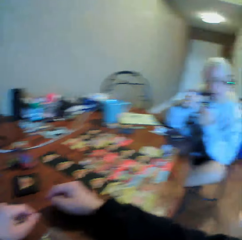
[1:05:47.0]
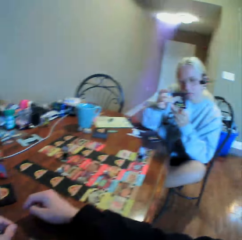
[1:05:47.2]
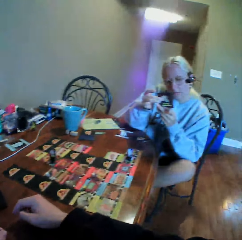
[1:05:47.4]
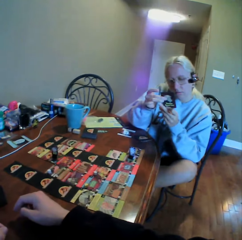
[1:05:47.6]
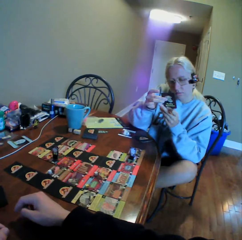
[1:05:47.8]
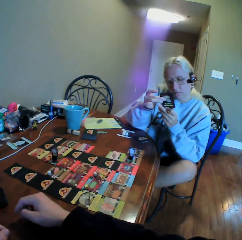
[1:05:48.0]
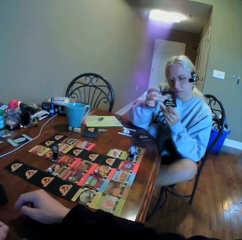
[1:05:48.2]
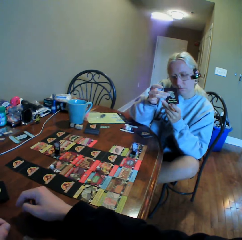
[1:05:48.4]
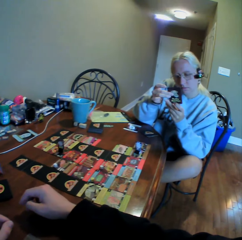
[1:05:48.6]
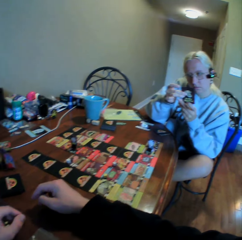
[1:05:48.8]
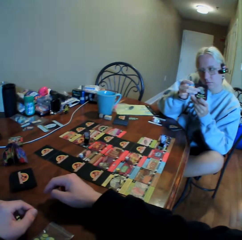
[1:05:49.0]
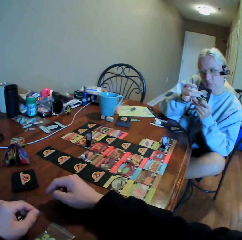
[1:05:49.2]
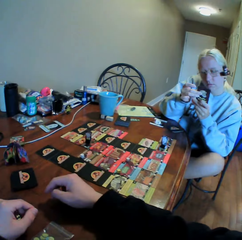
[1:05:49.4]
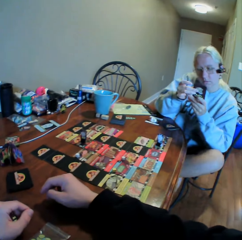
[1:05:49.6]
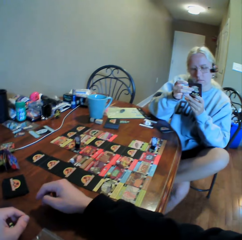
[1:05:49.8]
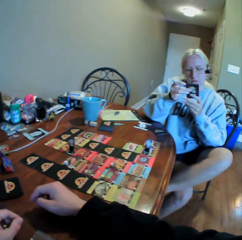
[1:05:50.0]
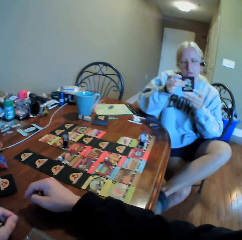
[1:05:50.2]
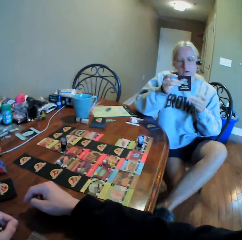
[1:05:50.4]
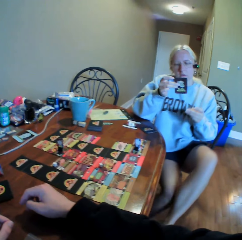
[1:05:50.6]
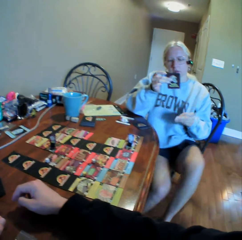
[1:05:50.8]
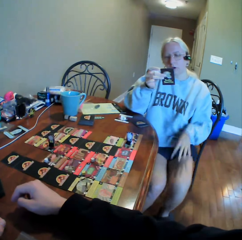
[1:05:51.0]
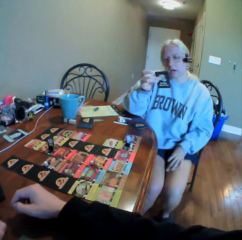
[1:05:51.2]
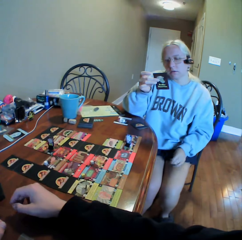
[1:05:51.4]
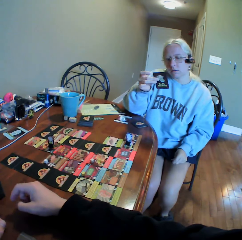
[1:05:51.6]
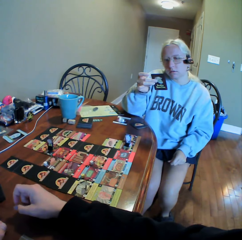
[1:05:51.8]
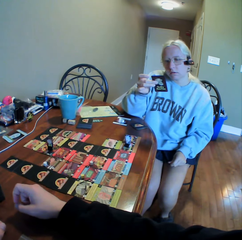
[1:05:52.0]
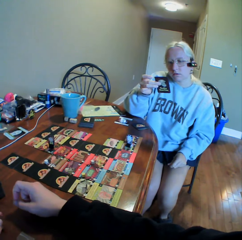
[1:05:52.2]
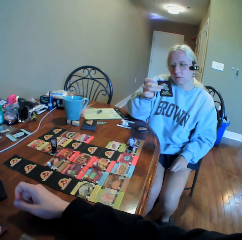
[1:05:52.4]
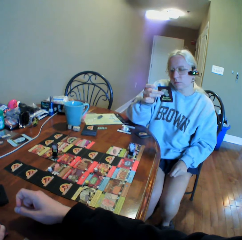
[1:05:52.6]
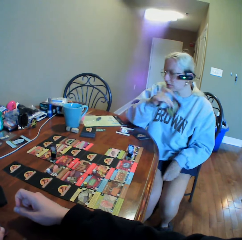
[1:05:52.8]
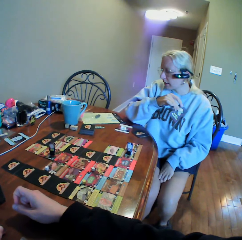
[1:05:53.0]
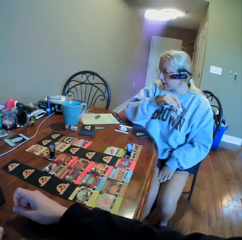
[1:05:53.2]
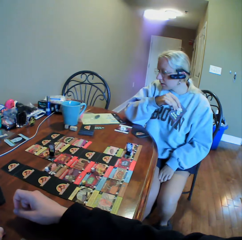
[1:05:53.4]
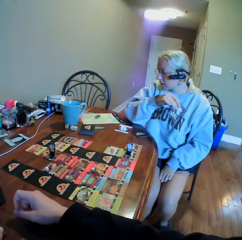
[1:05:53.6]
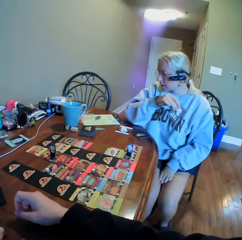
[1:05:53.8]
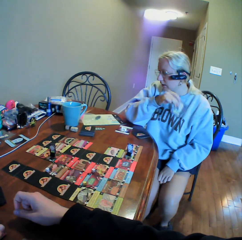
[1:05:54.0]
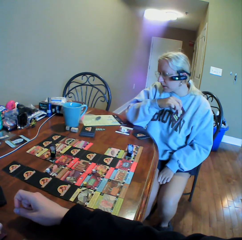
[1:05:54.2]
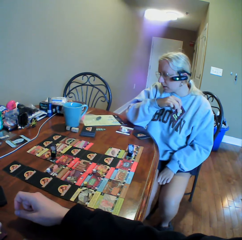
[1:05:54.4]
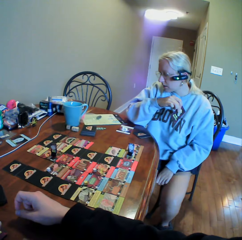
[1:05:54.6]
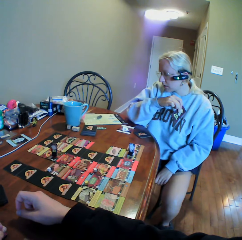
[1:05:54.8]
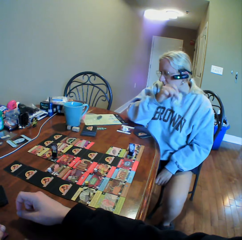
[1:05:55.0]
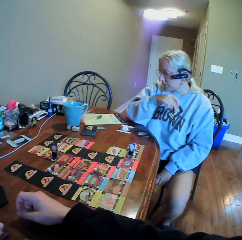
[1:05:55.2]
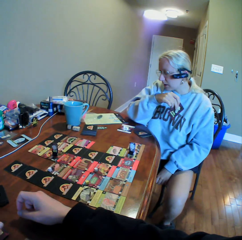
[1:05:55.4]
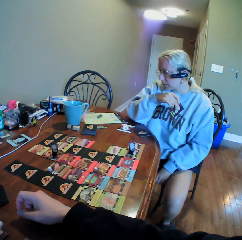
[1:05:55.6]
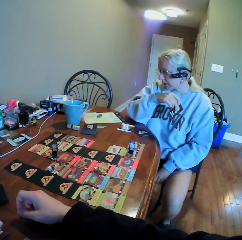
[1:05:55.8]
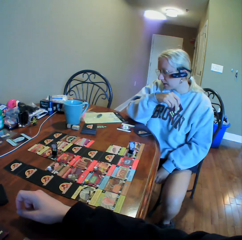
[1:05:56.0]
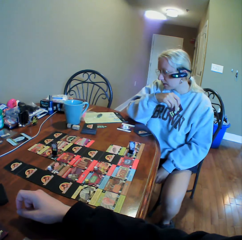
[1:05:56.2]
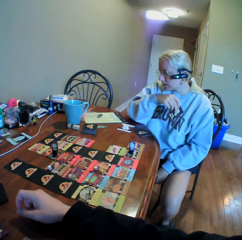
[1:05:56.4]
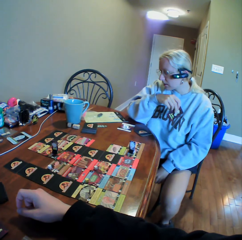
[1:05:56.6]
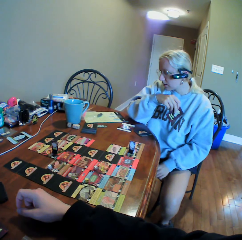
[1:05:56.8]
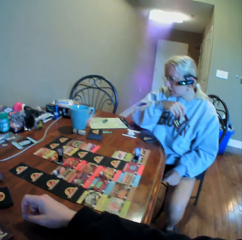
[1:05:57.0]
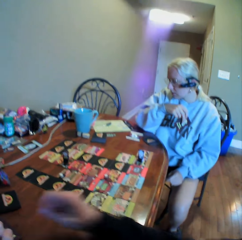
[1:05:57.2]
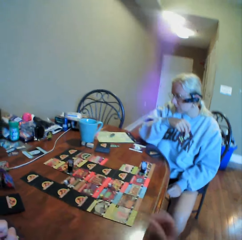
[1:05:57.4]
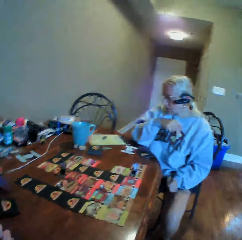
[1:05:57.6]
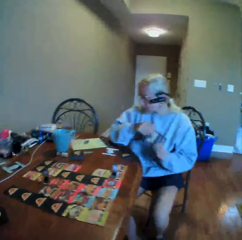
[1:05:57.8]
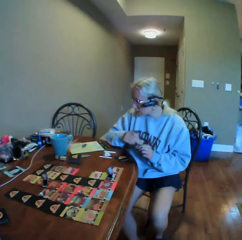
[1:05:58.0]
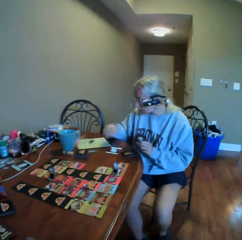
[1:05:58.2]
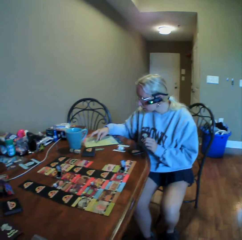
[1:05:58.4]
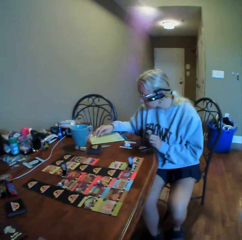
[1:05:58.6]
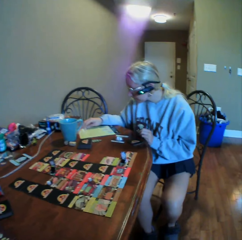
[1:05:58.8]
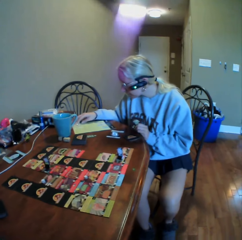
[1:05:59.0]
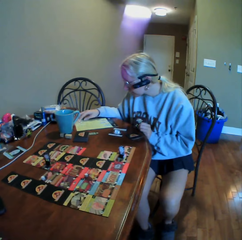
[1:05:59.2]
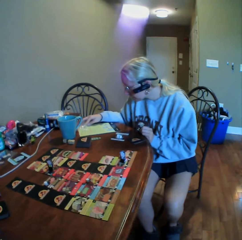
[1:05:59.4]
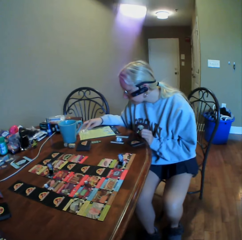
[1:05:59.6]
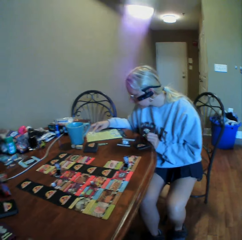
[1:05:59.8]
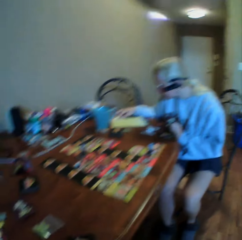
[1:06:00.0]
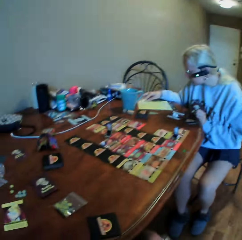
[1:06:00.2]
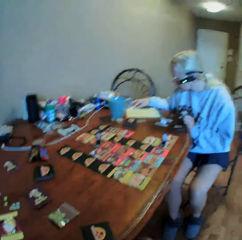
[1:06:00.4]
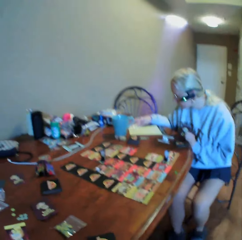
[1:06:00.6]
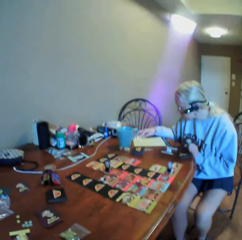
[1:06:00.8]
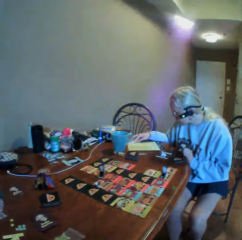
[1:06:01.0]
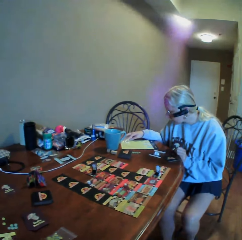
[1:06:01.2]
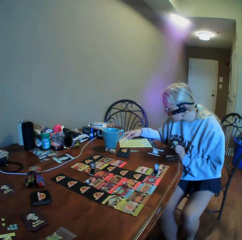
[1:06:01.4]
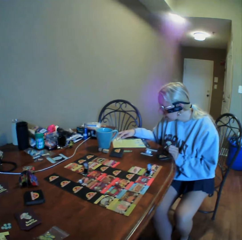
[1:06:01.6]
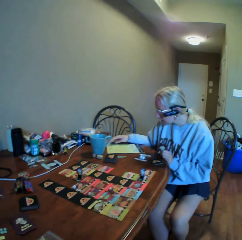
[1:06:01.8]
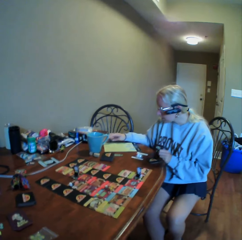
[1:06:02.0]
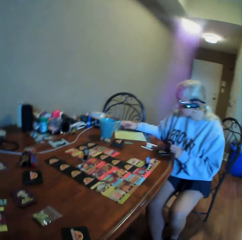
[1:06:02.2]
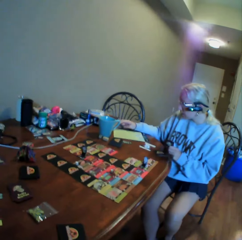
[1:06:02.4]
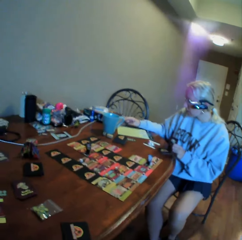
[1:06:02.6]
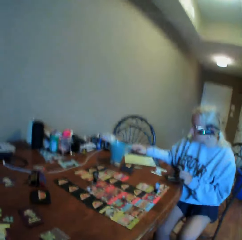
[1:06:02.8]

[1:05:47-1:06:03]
The camera wearer looks around. A woman moves around, moves her leg, touches her skirt, reads the book, looks around, and moves a hand. The camera wearer moves a hand and looks around. The woman holds a booklet on the table. The woman looks at the booklet on the table.

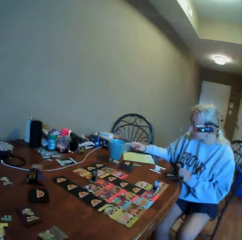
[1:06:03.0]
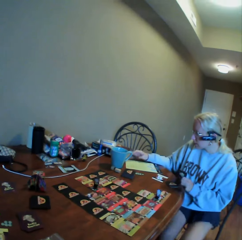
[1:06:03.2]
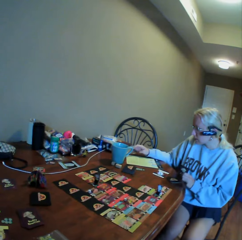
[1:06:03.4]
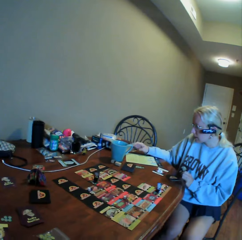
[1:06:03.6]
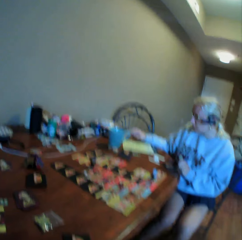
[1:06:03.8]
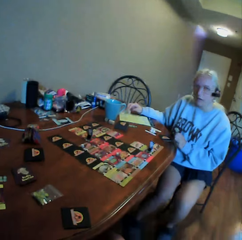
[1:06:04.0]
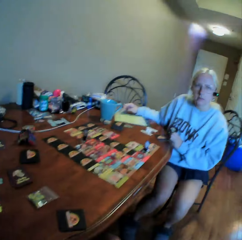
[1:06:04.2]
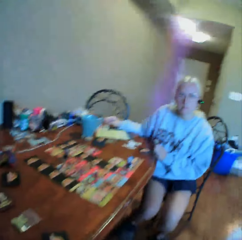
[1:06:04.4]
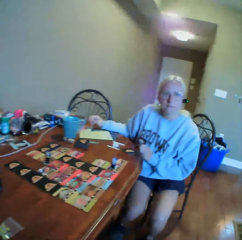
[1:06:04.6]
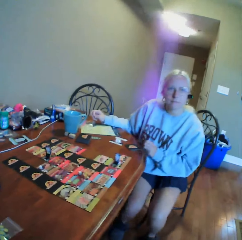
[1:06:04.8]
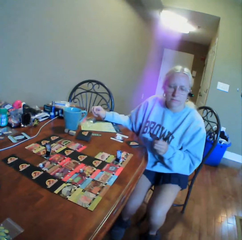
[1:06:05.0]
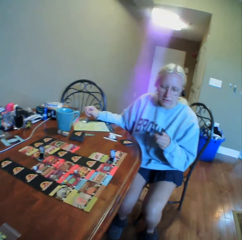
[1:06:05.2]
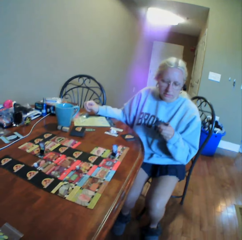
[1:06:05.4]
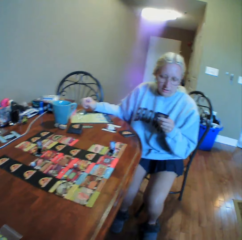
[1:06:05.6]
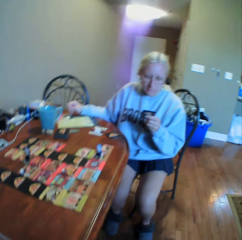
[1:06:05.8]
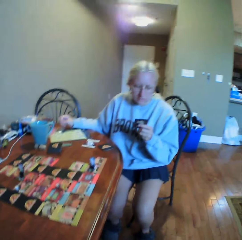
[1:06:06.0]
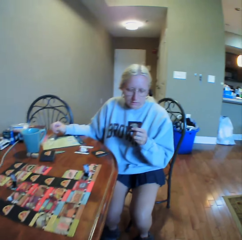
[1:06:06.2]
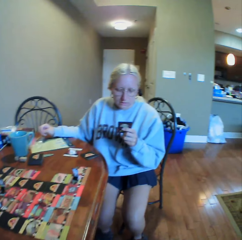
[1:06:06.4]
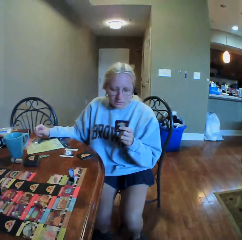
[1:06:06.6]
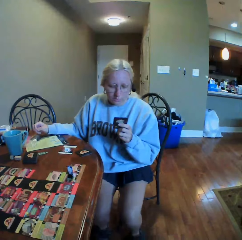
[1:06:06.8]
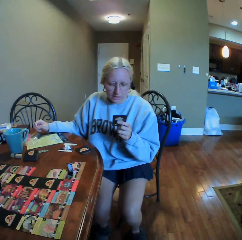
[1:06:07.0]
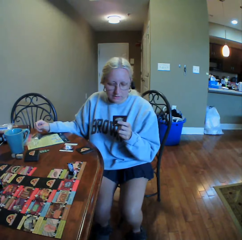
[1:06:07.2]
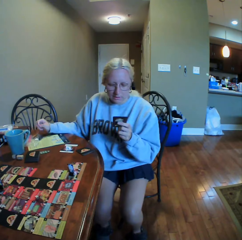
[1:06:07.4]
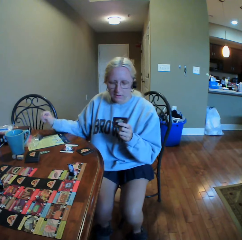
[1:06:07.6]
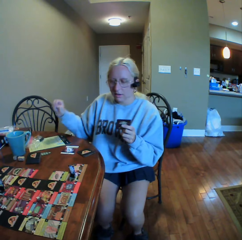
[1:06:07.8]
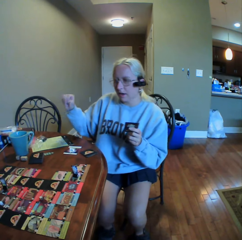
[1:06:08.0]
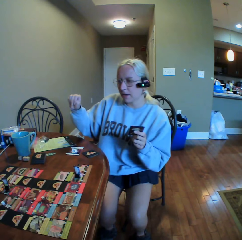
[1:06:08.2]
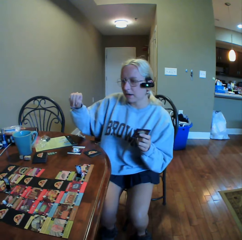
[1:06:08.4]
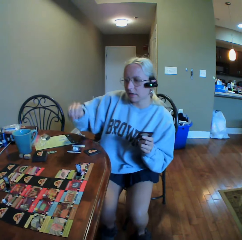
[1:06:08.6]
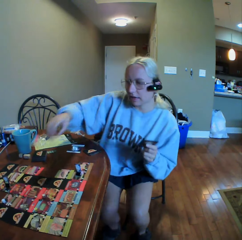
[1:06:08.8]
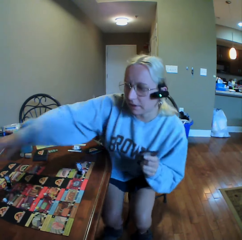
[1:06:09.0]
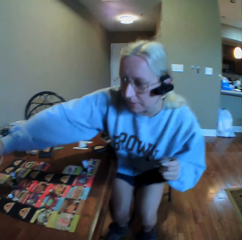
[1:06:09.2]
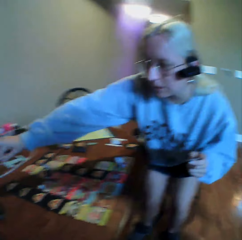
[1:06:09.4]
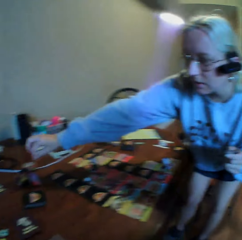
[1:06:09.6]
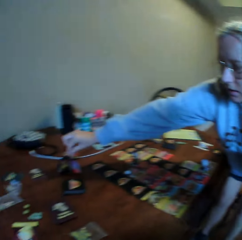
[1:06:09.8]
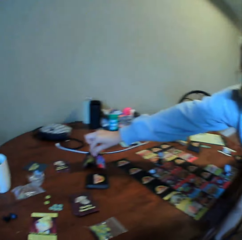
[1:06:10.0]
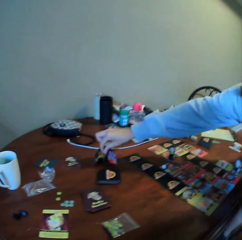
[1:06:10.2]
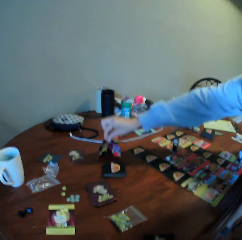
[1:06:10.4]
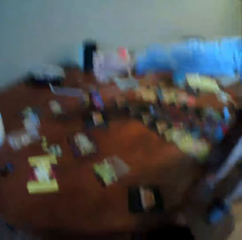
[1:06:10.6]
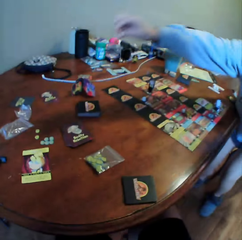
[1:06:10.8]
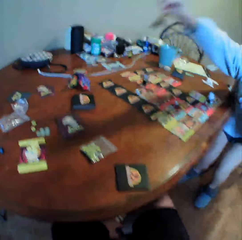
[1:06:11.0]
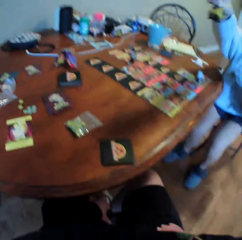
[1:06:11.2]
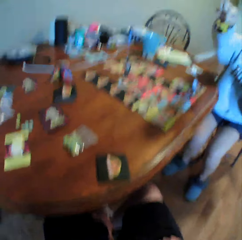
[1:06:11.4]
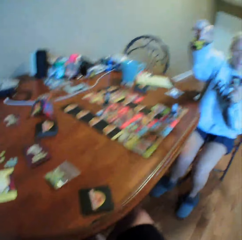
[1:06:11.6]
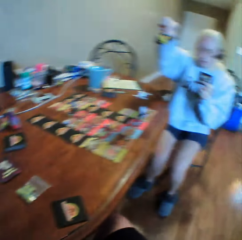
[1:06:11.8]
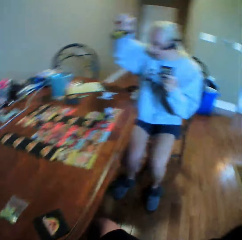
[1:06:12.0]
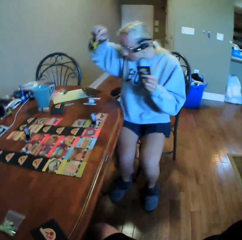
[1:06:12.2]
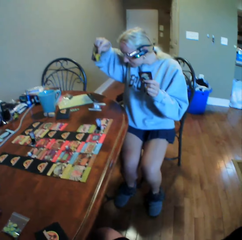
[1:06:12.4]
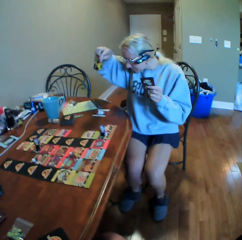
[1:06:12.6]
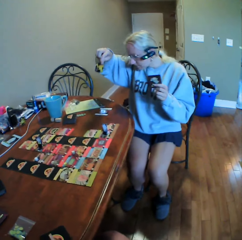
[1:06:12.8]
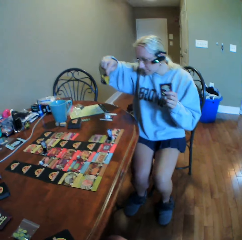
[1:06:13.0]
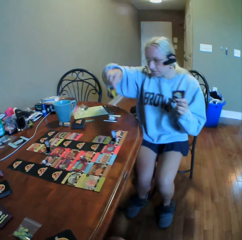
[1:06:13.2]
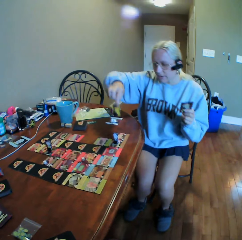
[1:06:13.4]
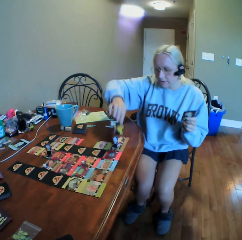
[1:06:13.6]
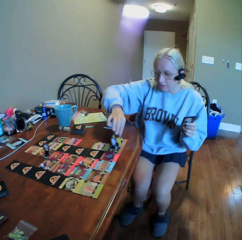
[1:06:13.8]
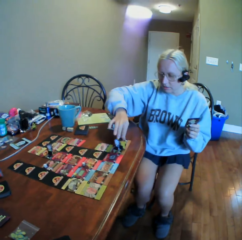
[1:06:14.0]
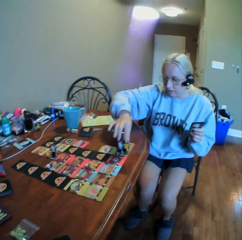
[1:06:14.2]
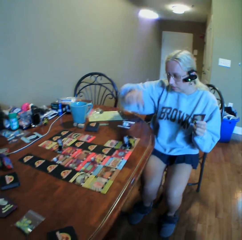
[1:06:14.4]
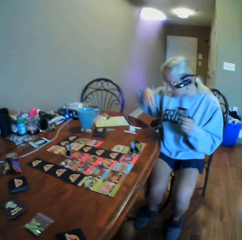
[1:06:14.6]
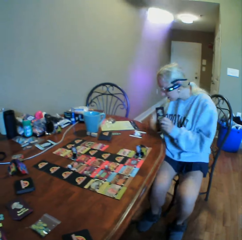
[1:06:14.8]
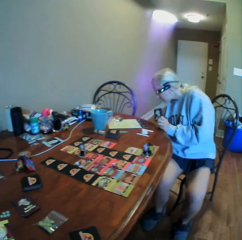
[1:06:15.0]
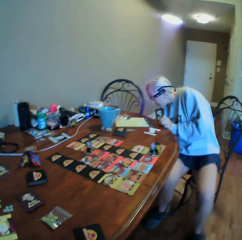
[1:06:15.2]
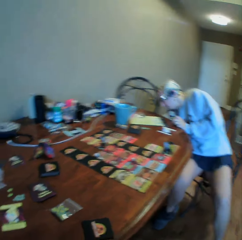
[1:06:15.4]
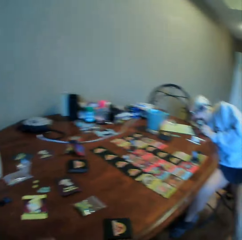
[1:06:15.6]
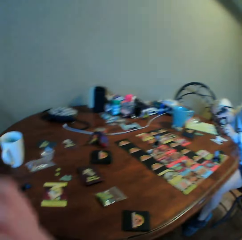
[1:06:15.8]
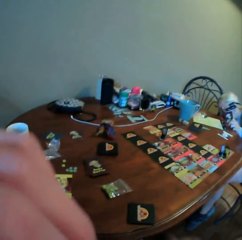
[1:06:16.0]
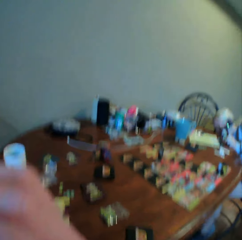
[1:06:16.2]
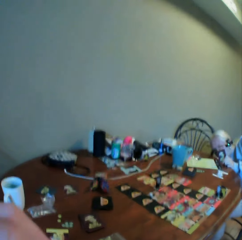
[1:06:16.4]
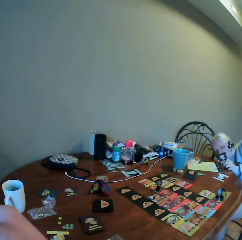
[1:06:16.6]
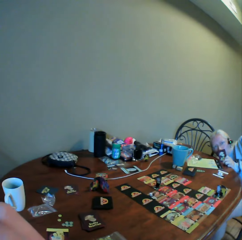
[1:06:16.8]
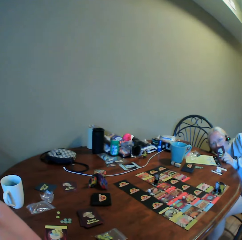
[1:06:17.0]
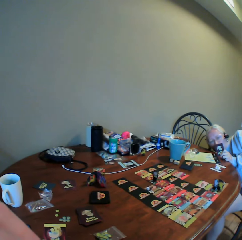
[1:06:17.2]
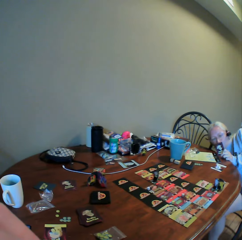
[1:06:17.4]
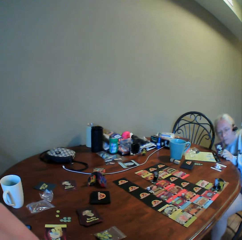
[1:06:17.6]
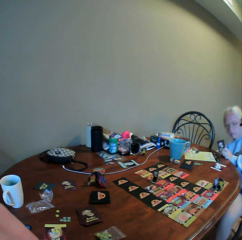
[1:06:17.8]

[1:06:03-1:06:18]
A woman looks around. The woman looks at a card, moves a hand, and stands up. The woman picks something from the table, sits on a chair, looks around, puts something on the table, looks around, and picks a card on the floor. The camera wearer moves a hand. They do something and look around.
